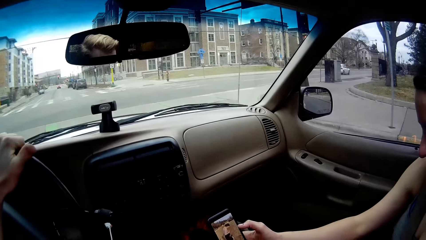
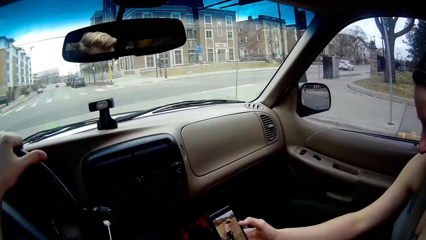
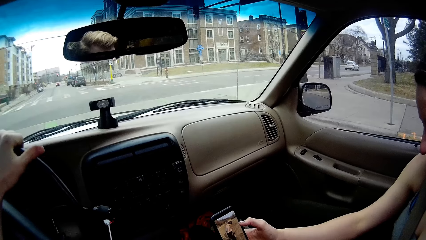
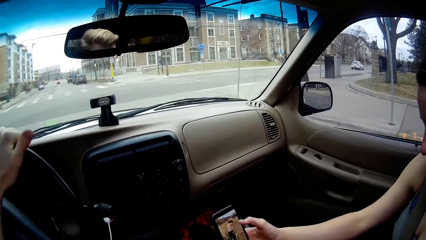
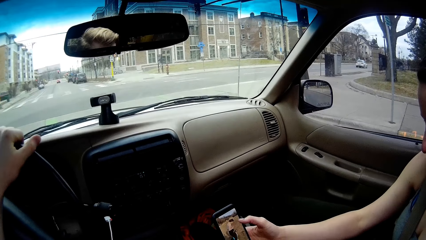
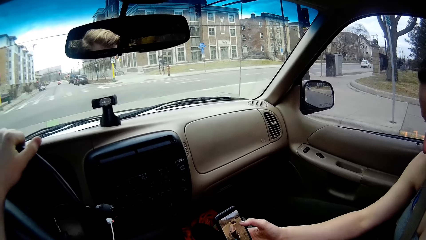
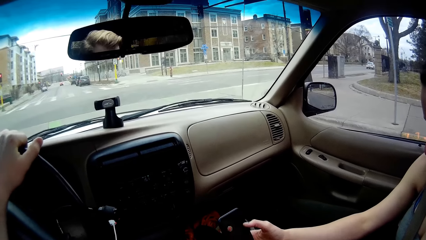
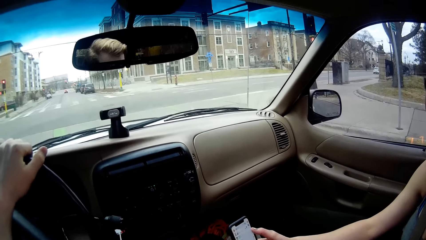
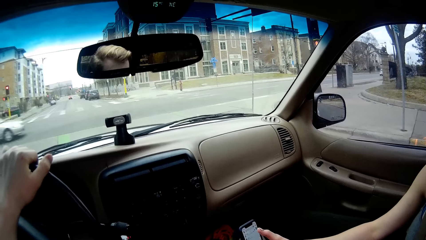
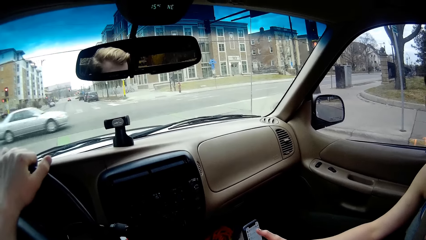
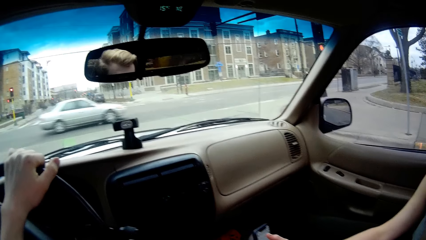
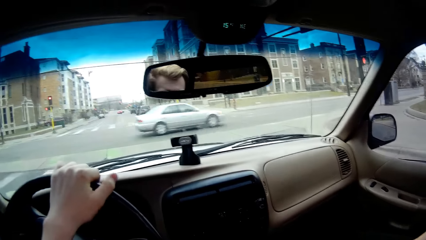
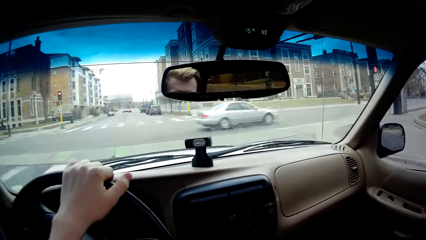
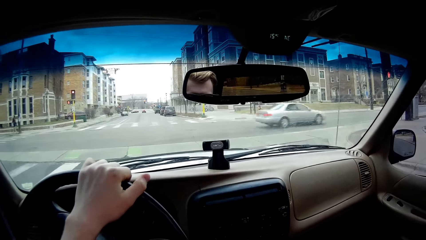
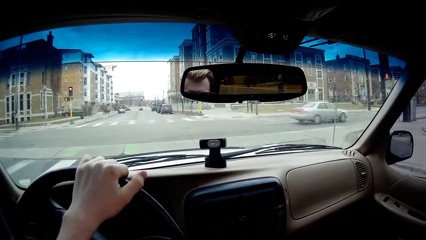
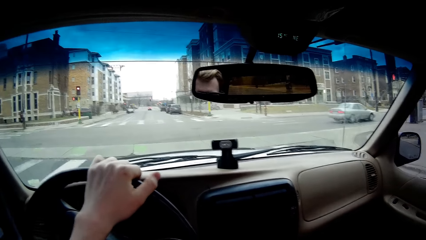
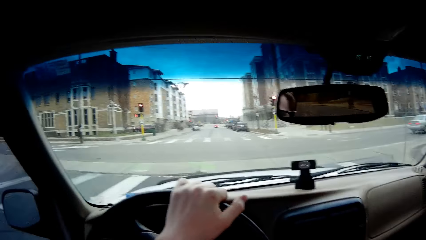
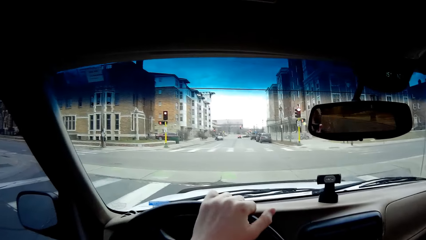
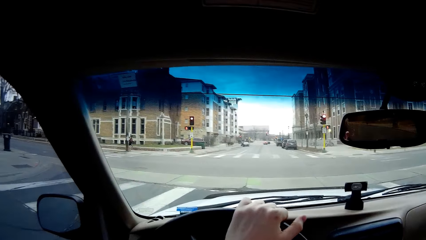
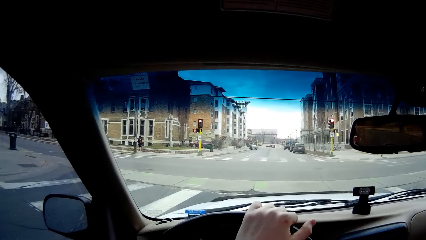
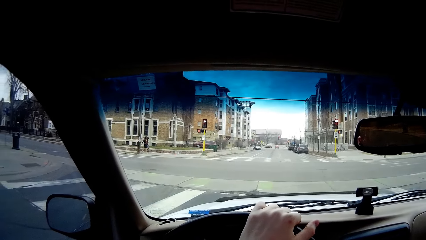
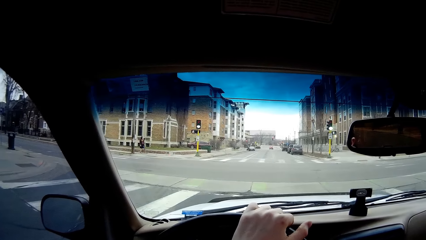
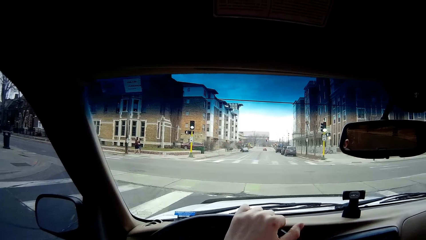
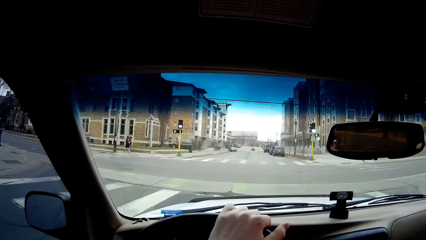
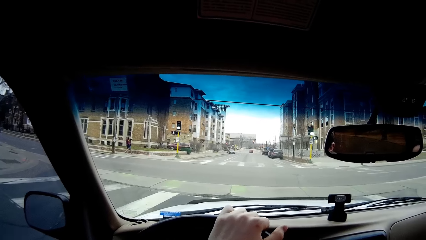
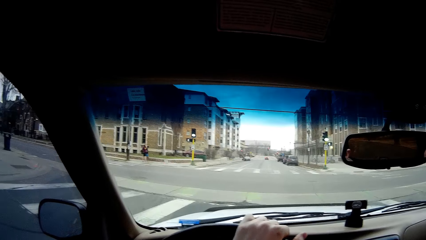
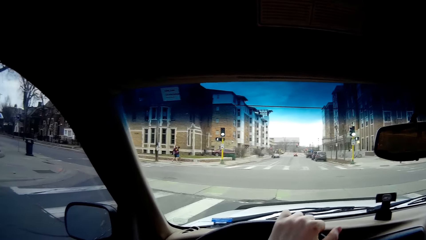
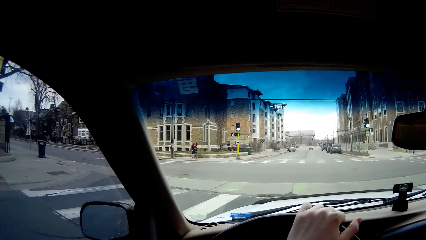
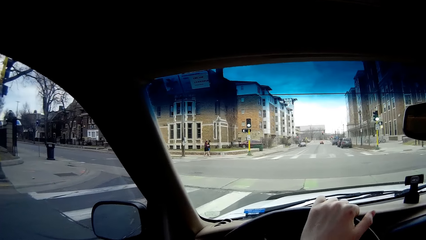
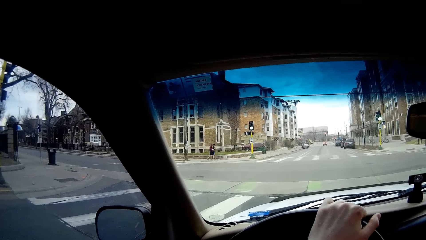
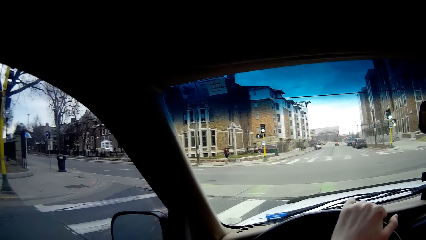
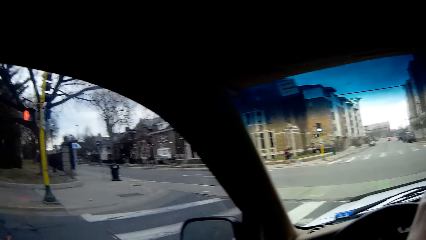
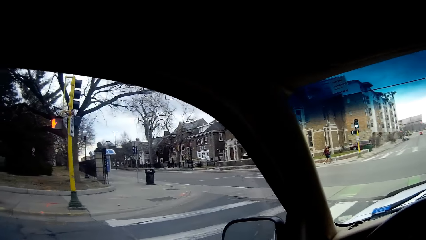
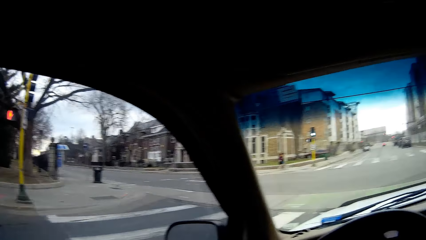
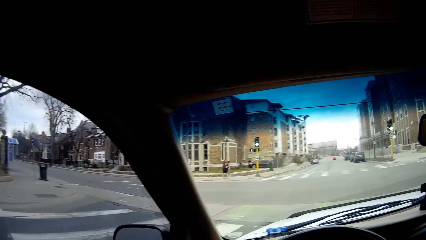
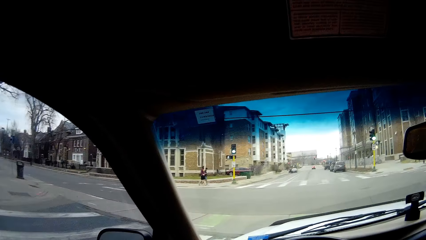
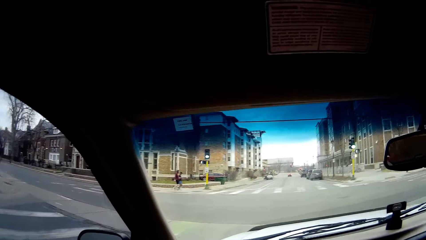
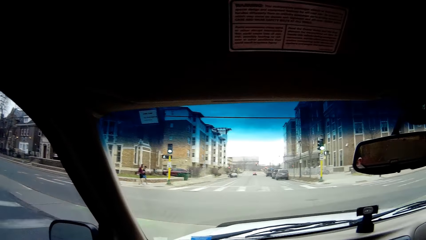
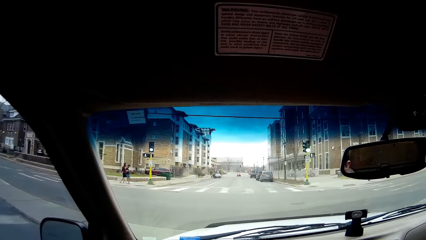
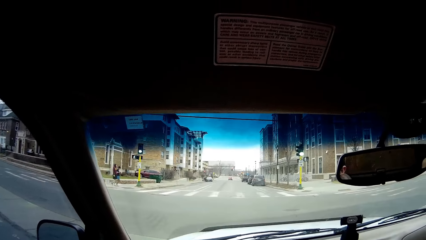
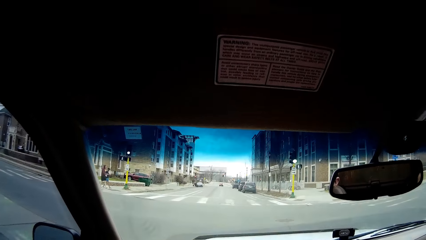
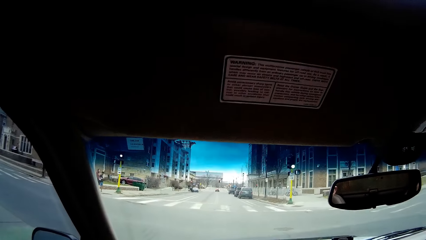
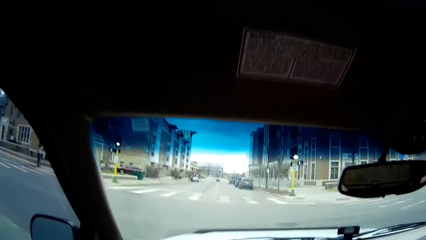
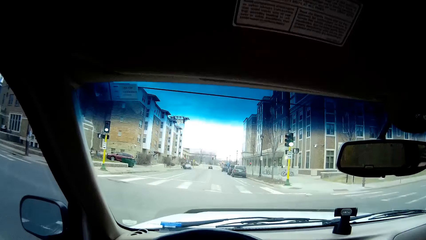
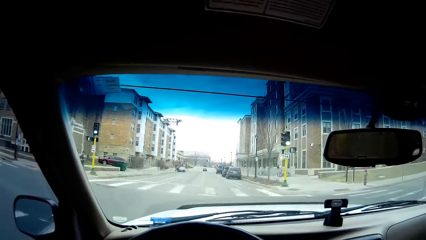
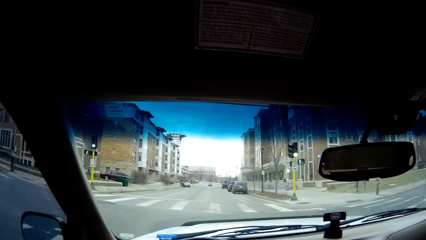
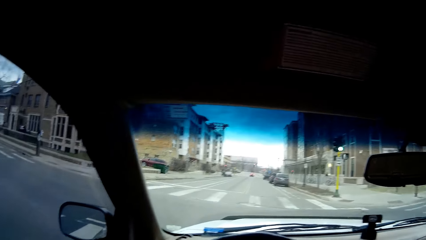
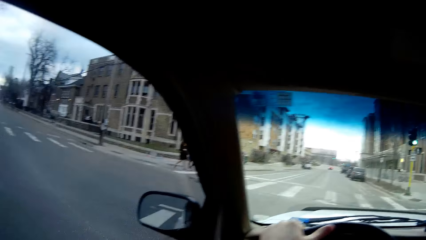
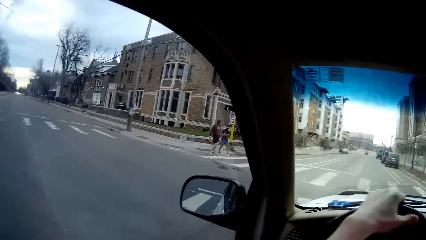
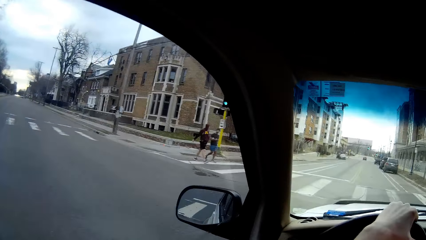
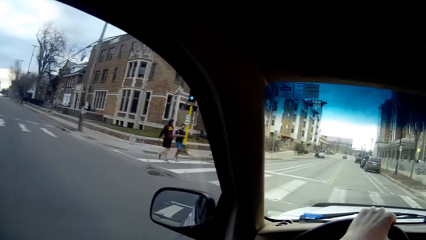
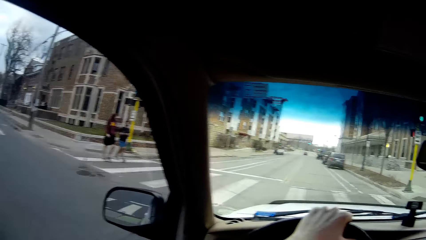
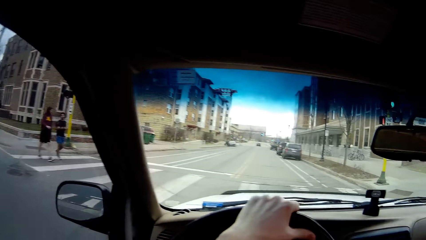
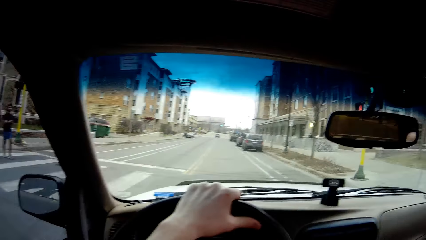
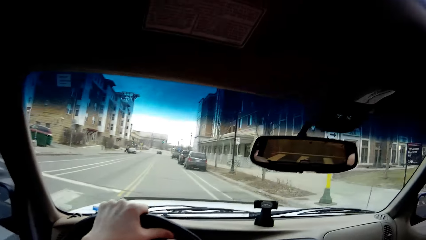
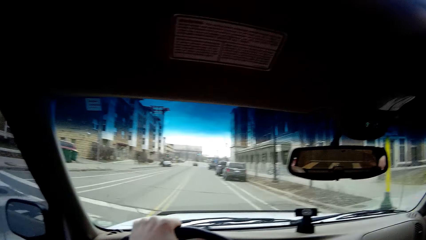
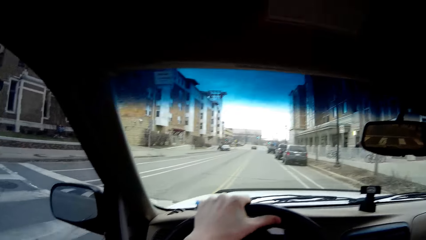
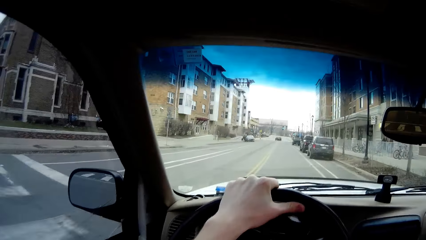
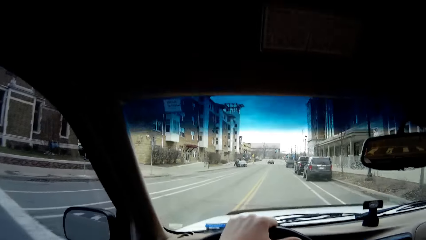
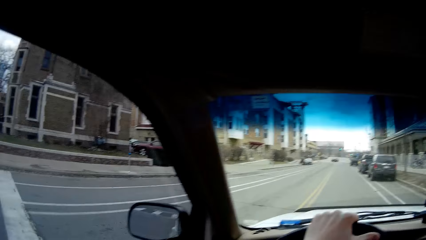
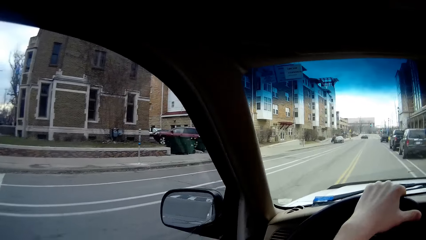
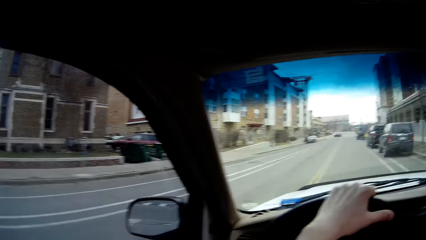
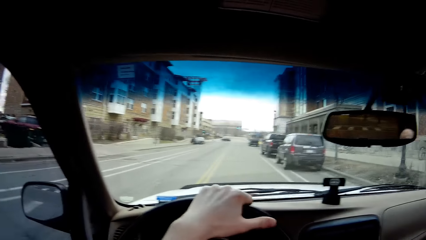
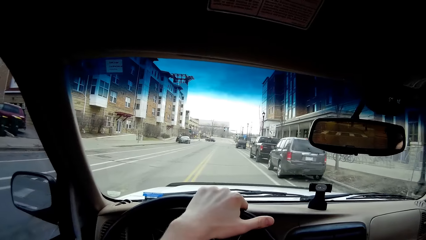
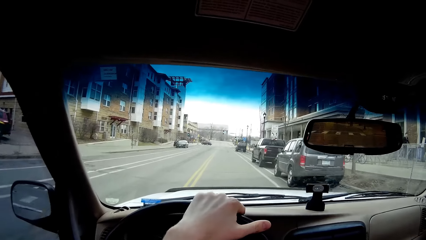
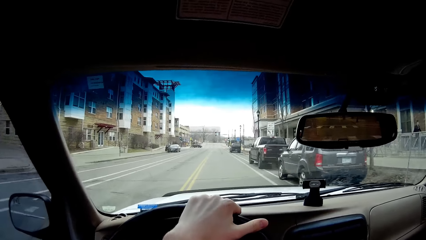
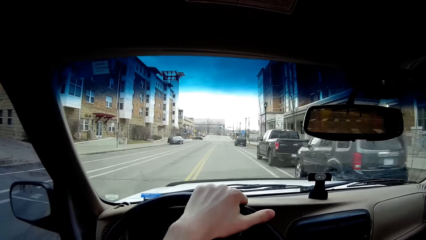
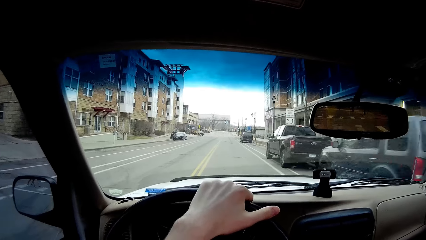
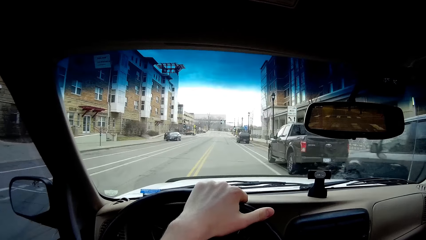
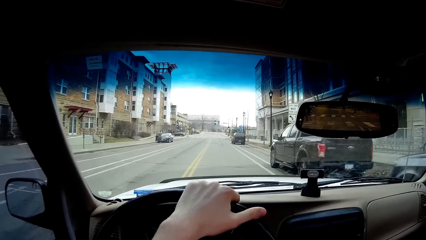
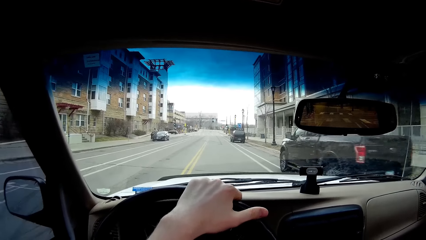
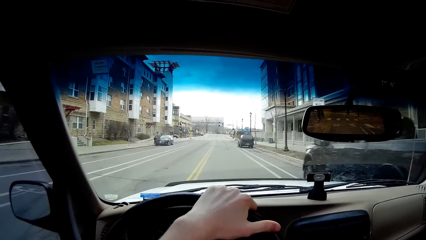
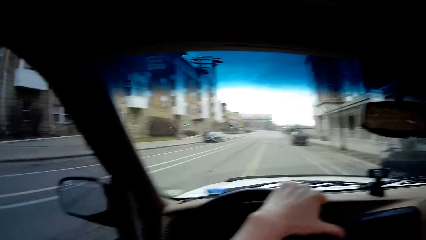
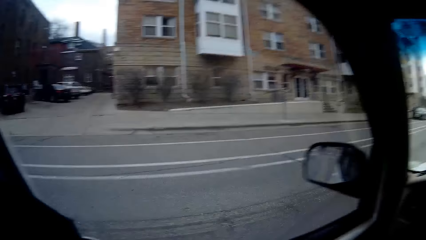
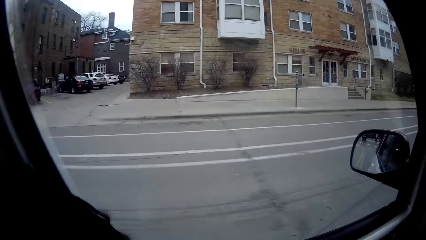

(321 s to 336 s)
A woman holds a phone and presses the phone with her finger. A white car drives past the camera wearer. The camera wearer looks around the road. They look sideways. They drive a car.
